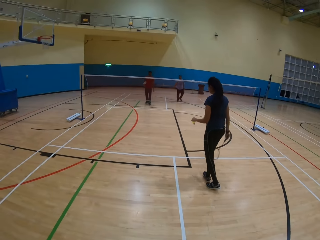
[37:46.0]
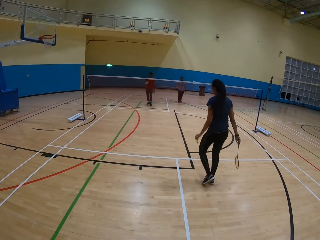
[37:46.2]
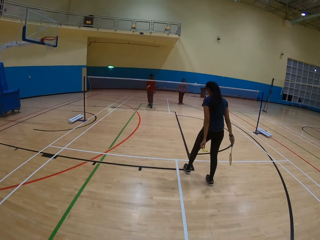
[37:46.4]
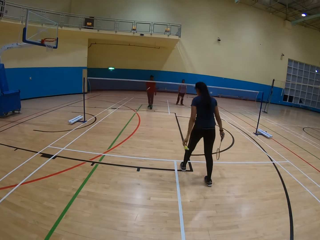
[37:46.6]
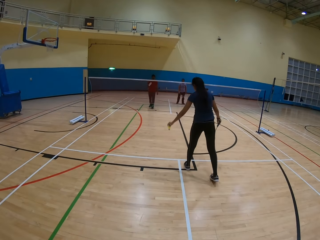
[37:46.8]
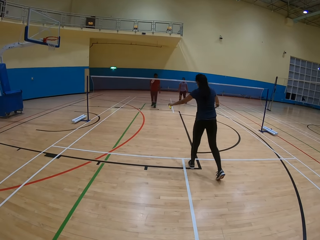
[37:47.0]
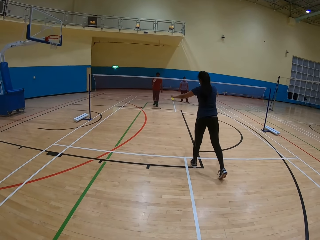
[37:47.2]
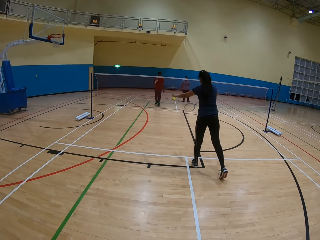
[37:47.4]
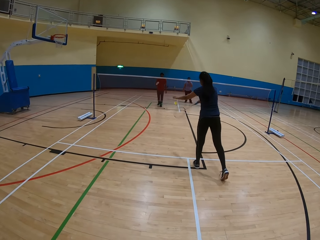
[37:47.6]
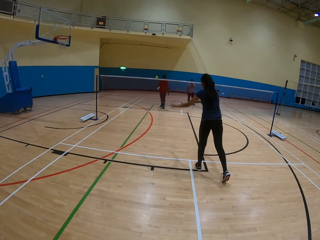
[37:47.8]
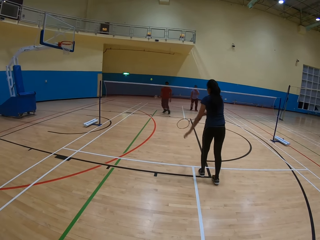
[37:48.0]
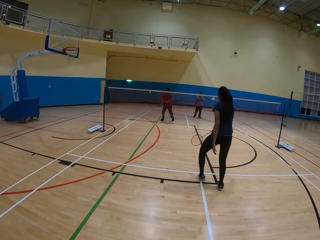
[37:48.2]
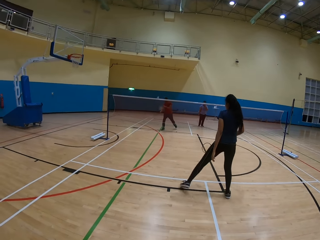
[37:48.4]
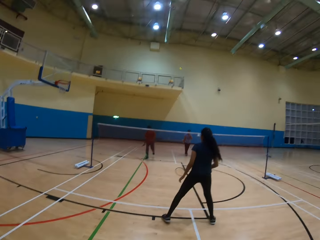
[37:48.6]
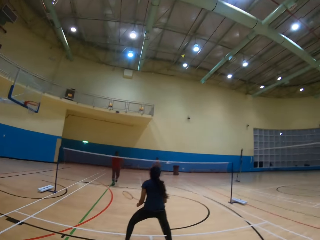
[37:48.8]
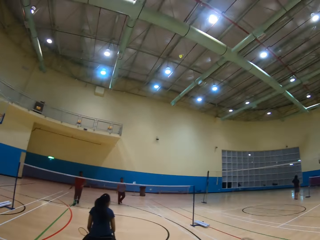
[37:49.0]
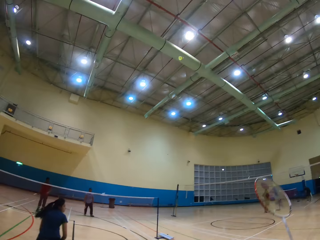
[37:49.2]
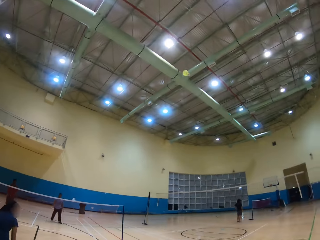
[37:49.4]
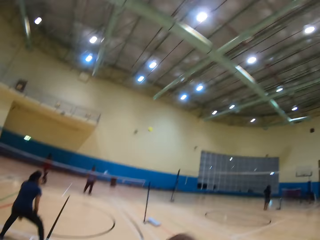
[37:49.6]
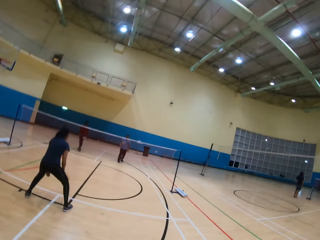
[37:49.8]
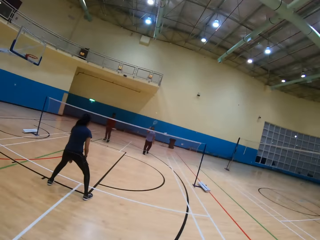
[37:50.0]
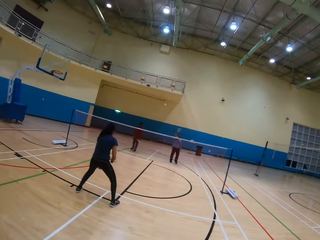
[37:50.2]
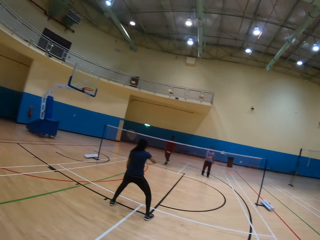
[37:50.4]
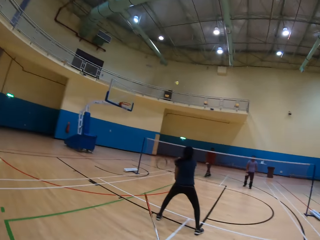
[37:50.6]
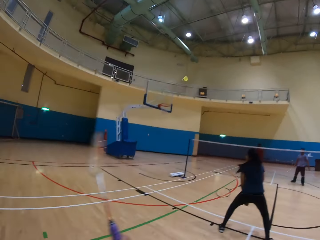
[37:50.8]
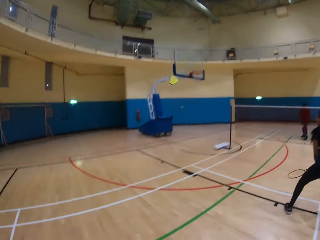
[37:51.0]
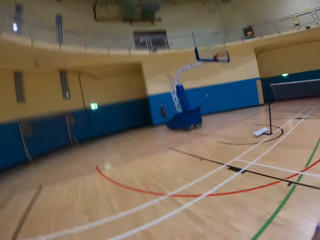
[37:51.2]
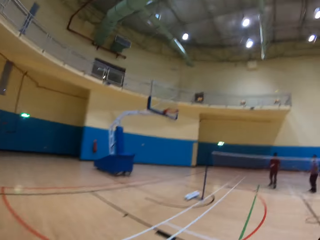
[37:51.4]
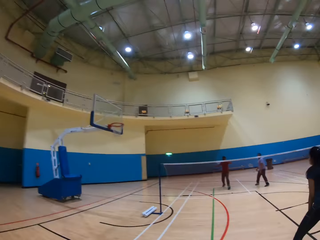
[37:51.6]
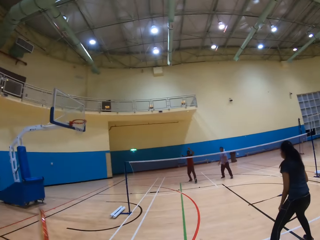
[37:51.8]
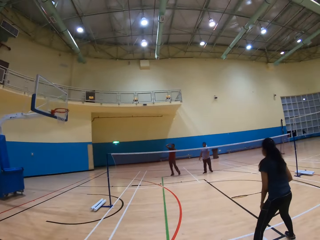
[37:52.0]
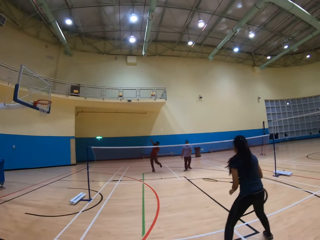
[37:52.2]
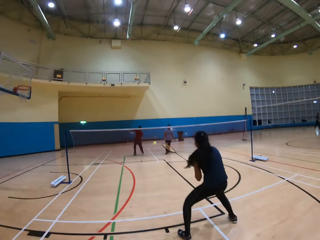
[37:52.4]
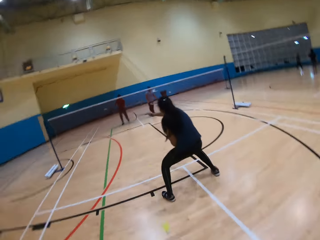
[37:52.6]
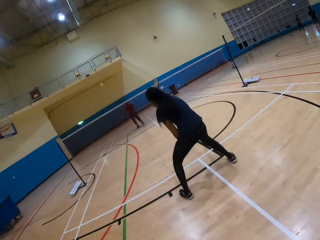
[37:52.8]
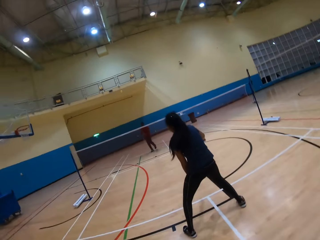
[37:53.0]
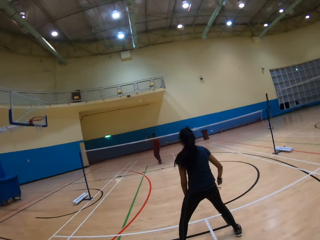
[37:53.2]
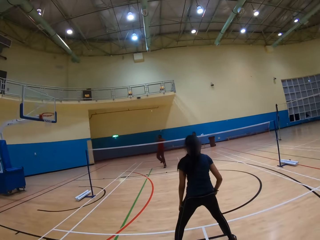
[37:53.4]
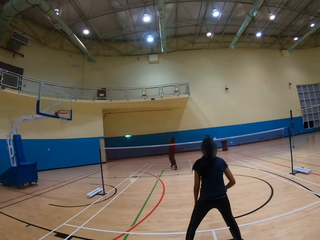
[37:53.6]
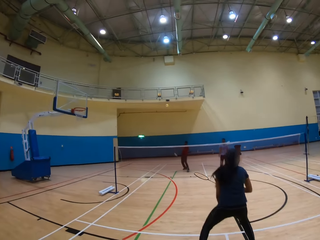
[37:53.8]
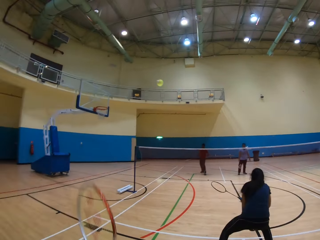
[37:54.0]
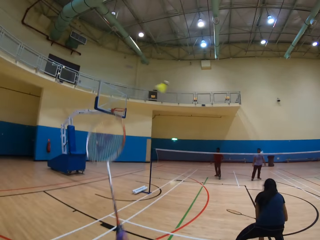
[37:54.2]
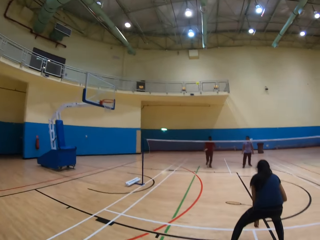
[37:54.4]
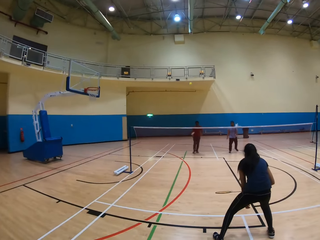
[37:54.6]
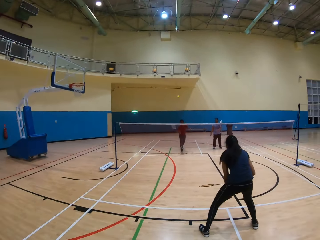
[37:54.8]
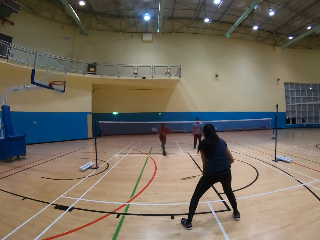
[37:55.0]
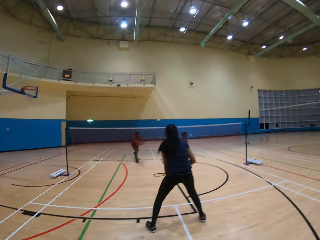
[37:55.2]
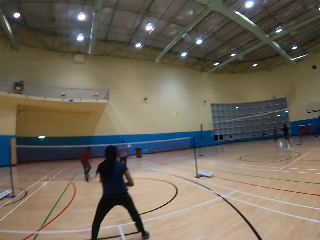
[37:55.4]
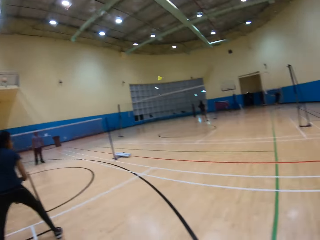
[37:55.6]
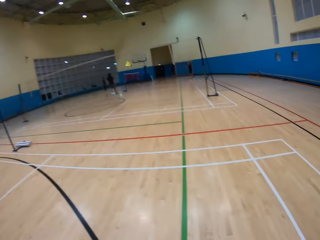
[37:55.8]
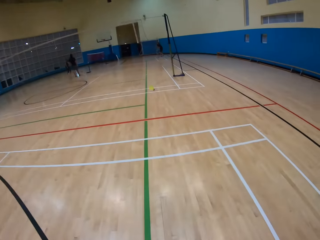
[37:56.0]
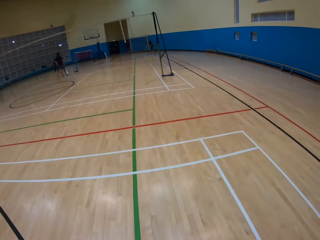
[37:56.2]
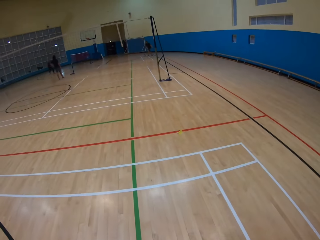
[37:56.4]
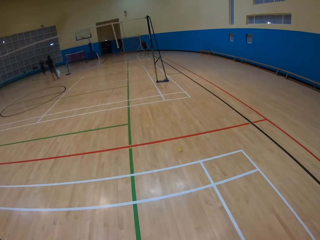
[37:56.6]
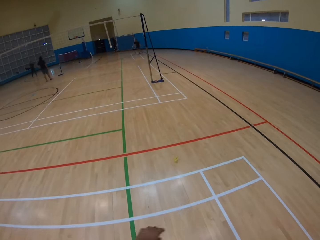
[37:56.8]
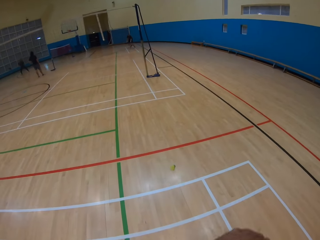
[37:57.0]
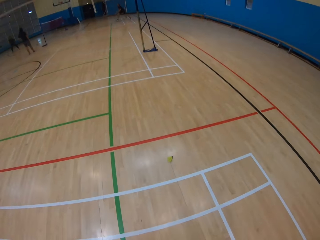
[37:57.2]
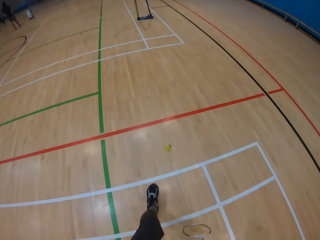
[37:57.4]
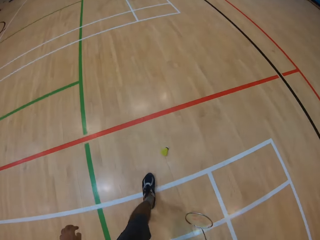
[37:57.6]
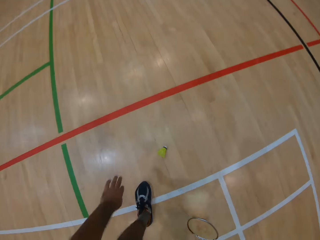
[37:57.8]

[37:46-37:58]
A woman hits the shuttlecock. A person throws the shuttlecock. A man hits the shuttlecock. The camera wearer hits the shuttlecock. Another man hits the shuttlecock. The camera wearer hits the shuttlecock. The first man hits the shuttlecock. The camera wearer hits the shuttlecock. The first man hits the shuttlecock. The camera wearer hits the shuttlecock. The first man hits the shuttlecock.

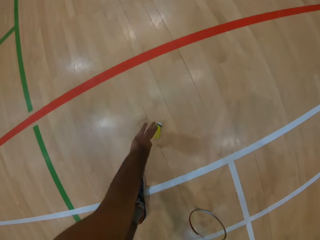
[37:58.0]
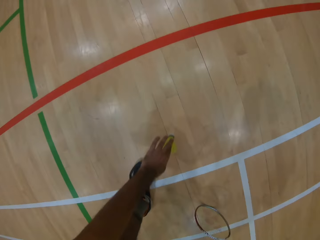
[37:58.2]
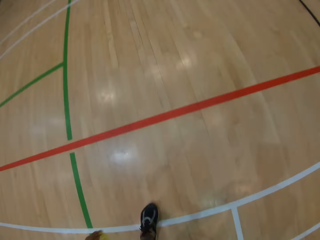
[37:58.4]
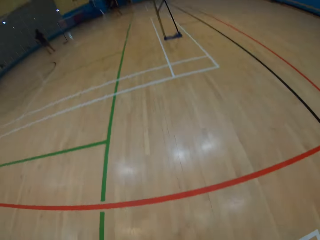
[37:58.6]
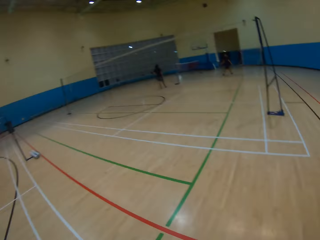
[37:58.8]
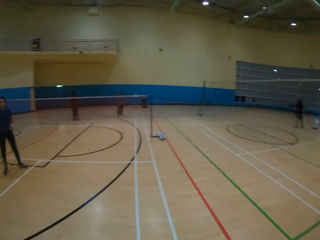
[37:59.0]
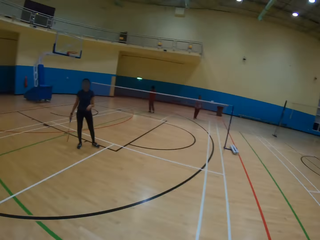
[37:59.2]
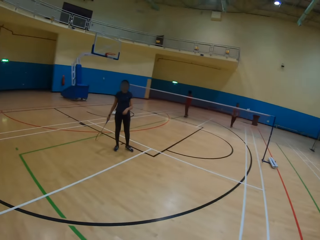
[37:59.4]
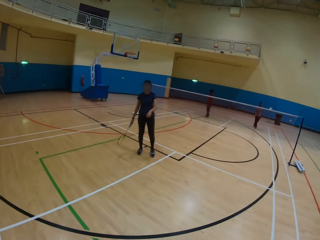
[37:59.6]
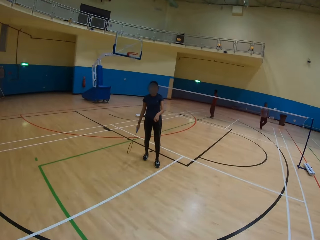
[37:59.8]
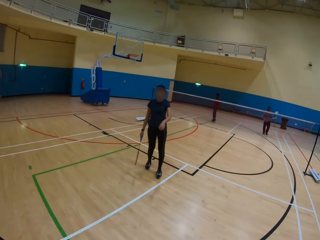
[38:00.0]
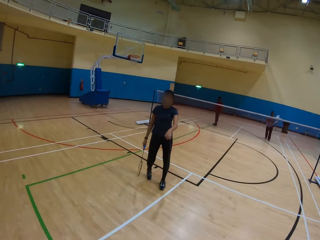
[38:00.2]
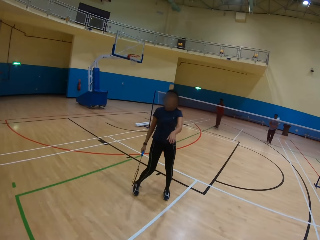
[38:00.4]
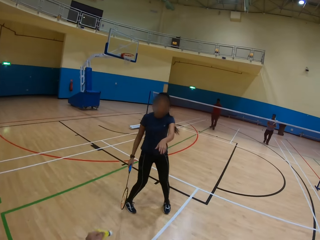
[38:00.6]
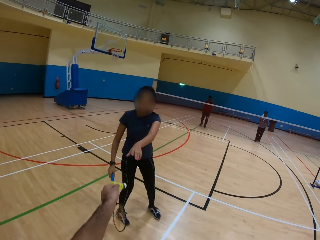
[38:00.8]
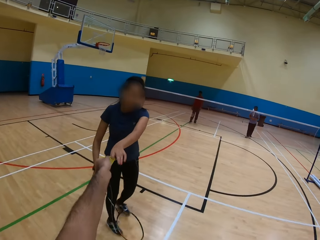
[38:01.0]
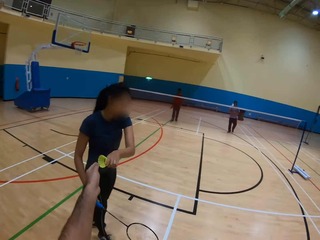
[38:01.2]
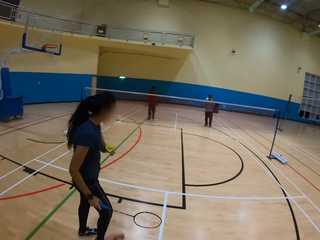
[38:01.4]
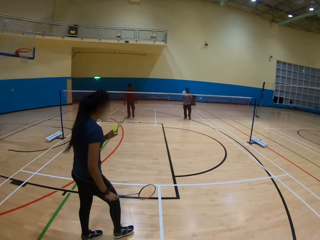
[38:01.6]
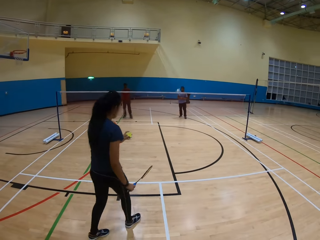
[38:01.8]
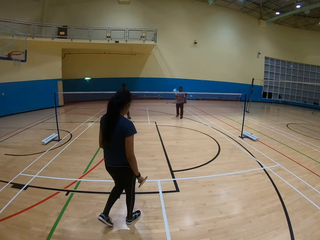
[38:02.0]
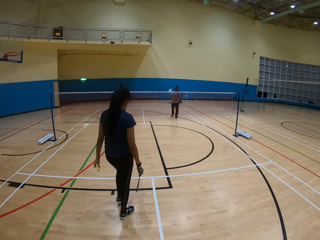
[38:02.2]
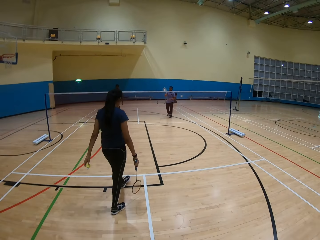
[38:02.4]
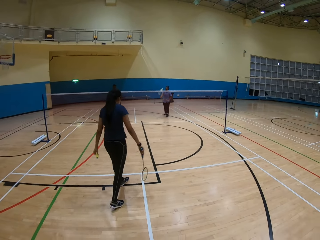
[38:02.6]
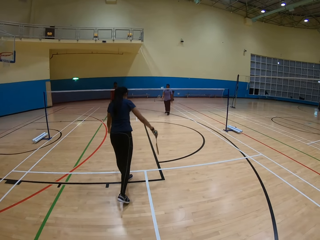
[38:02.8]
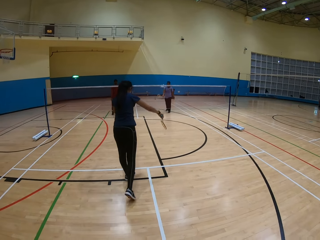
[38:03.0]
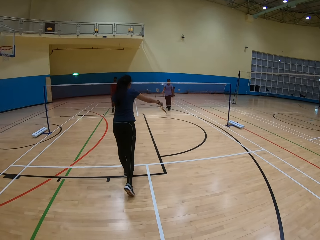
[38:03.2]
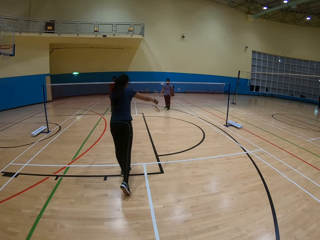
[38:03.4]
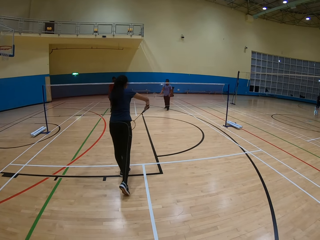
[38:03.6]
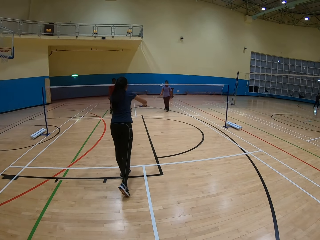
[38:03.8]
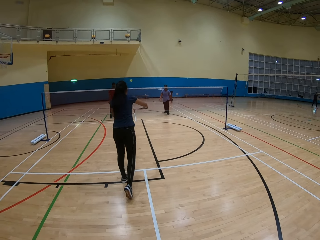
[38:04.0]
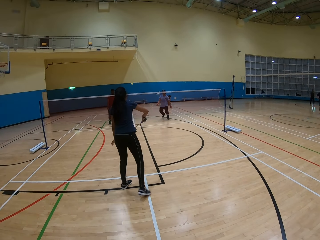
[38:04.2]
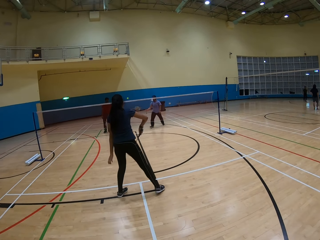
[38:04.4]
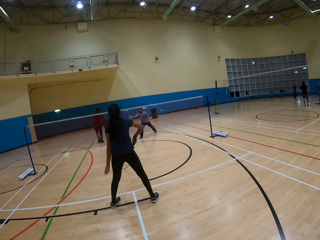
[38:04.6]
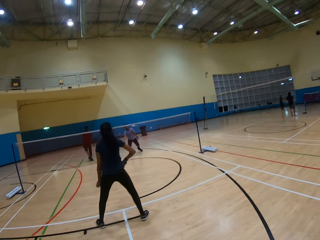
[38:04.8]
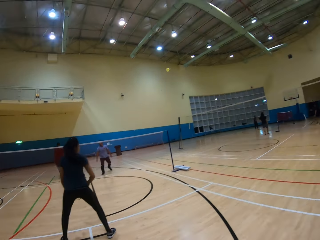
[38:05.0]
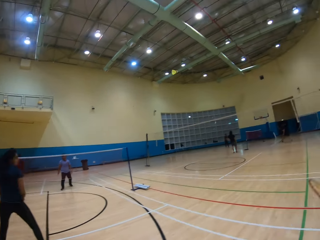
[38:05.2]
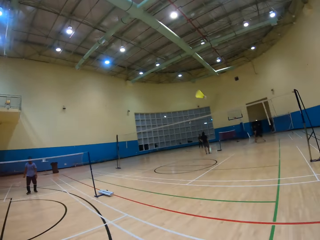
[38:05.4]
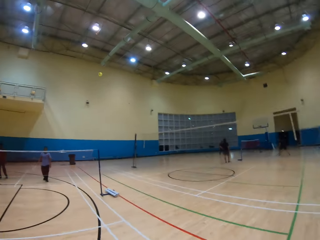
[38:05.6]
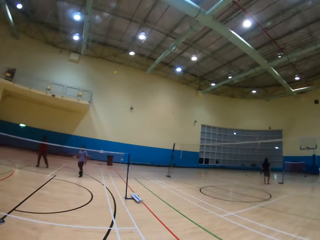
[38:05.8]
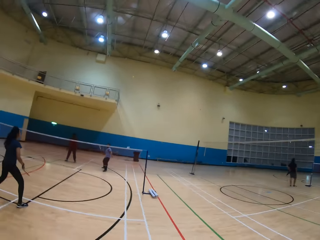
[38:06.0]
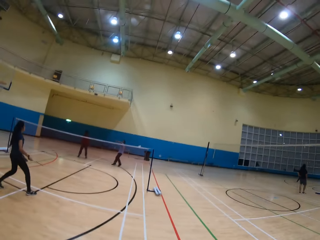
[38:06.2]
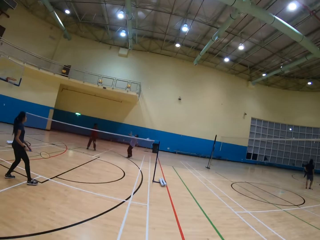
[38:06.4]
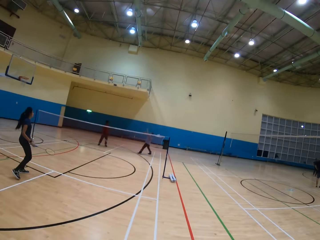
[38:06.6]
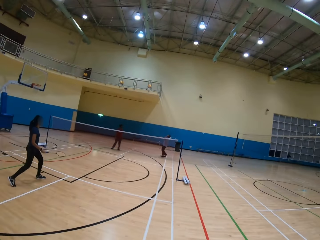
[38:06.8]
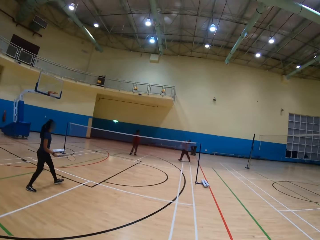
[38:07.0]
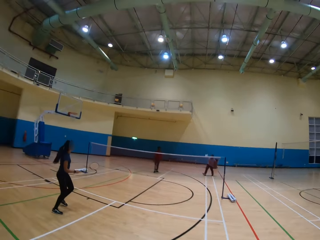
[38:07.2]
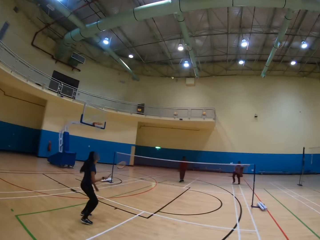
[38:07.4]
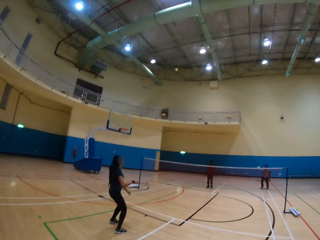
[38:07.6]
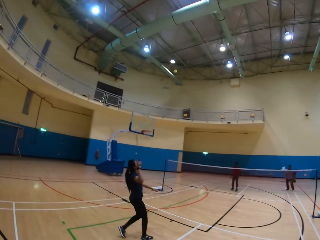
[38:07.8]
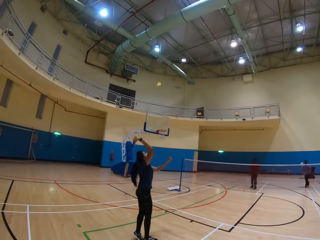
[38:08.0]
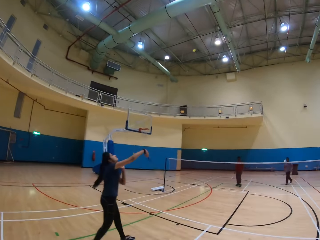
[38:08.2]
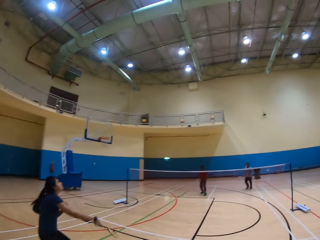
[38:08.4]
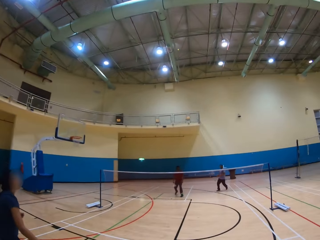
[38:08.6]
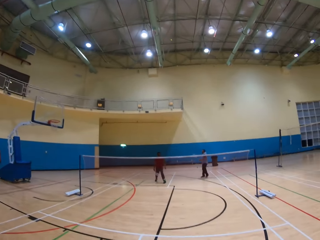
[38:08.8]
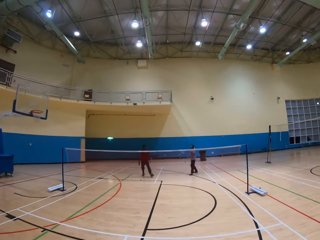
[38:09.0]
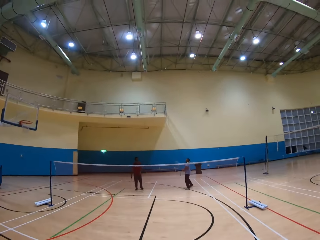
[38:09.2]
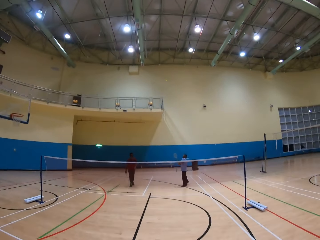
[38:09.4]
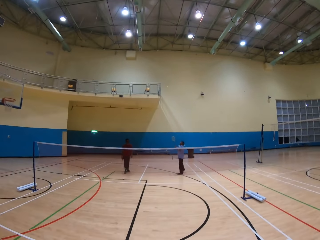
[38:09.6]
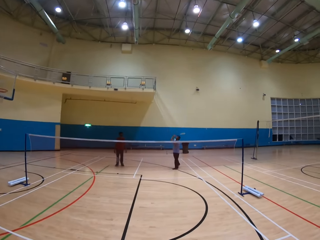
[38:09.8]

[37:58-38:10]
The camera wearer picks up the shuttlecock on the ground. They give a woman the shuttlecock. The woman throws the shuttlecock and hits the shuttlecock. A man hits the shuttlecock. The camera wearer plays badminton. They hit the shuttlecock. The man hits the shuttlecock. The woman hits the shuttlecock.
